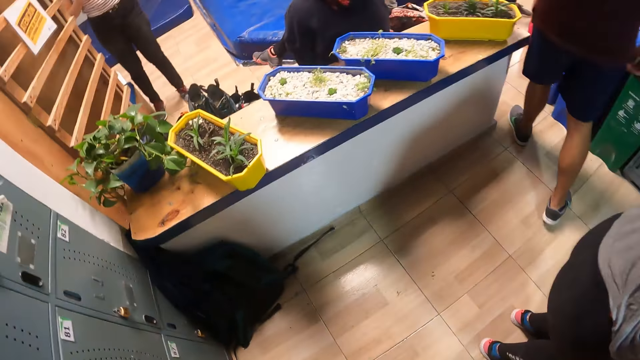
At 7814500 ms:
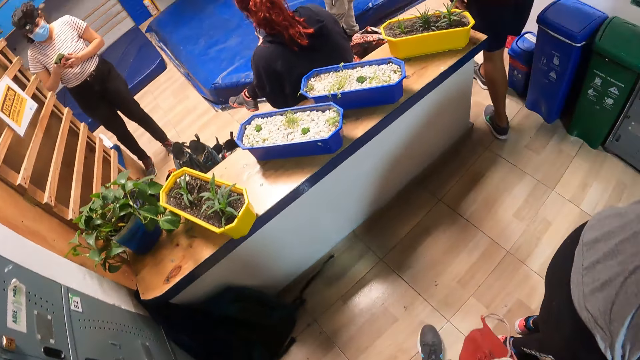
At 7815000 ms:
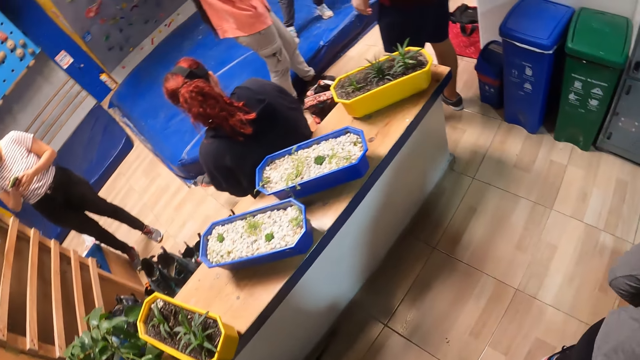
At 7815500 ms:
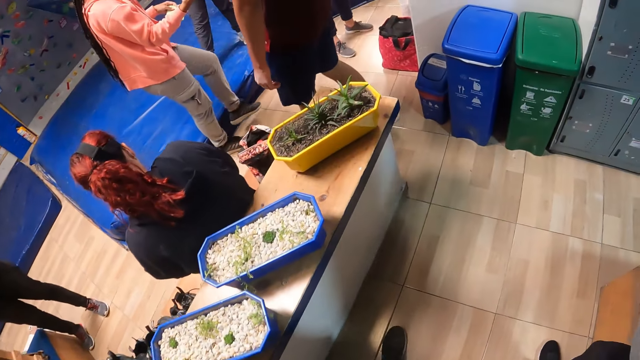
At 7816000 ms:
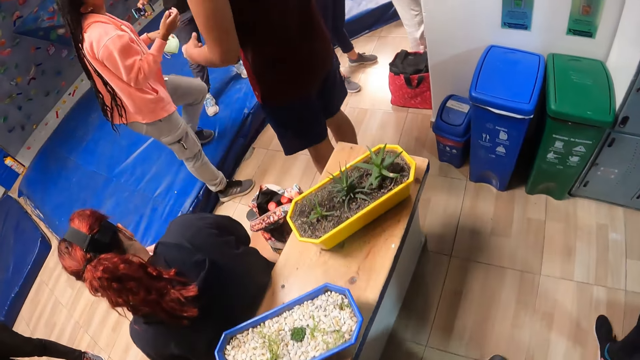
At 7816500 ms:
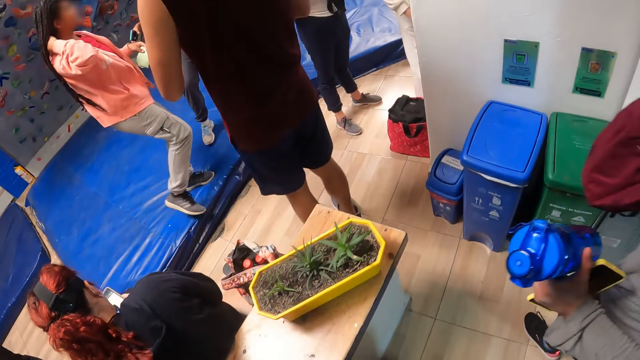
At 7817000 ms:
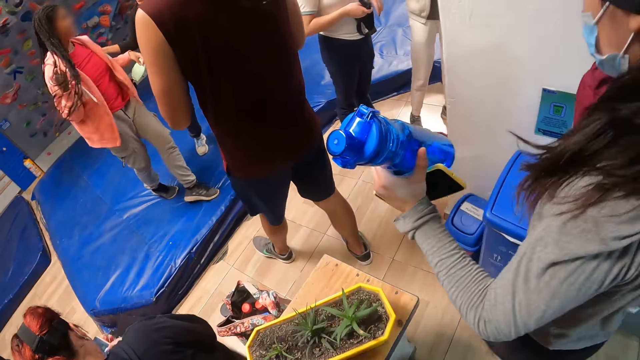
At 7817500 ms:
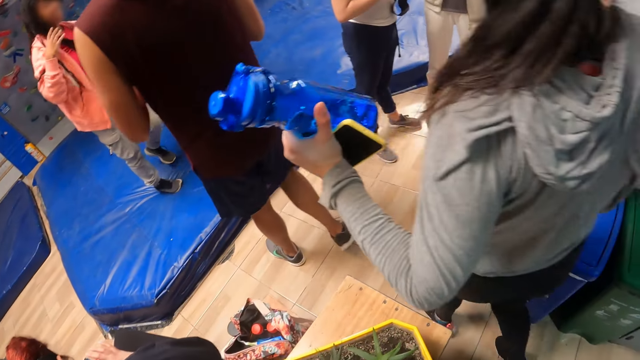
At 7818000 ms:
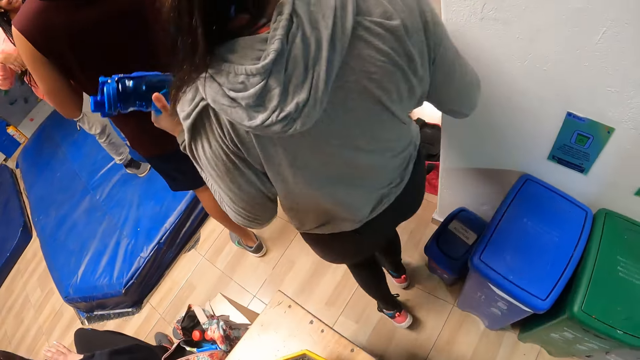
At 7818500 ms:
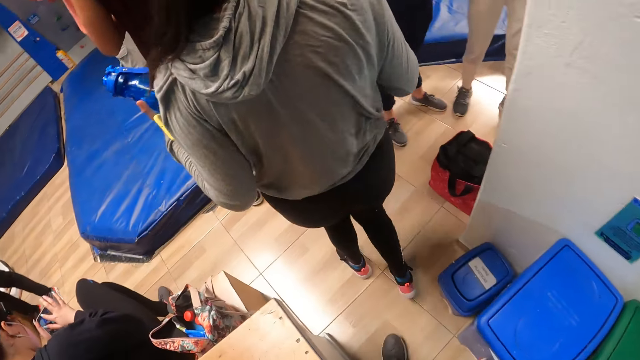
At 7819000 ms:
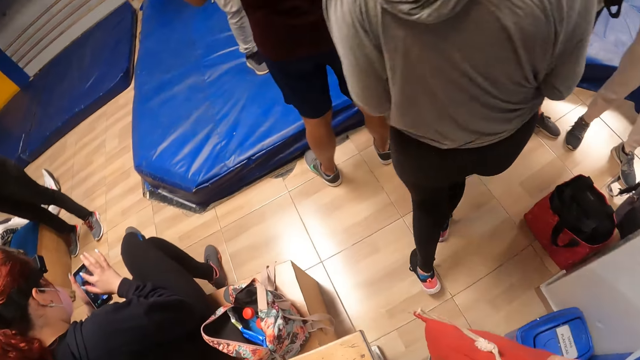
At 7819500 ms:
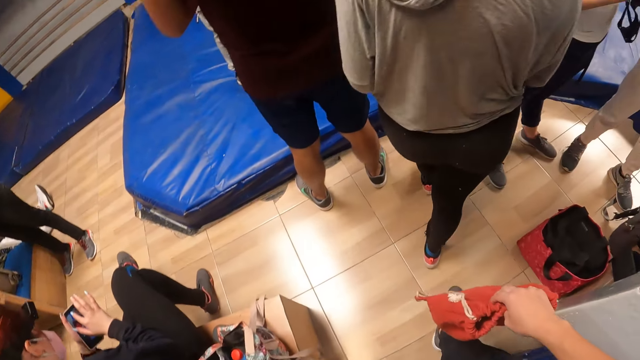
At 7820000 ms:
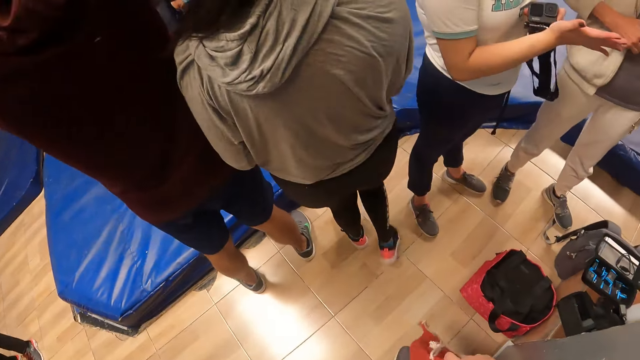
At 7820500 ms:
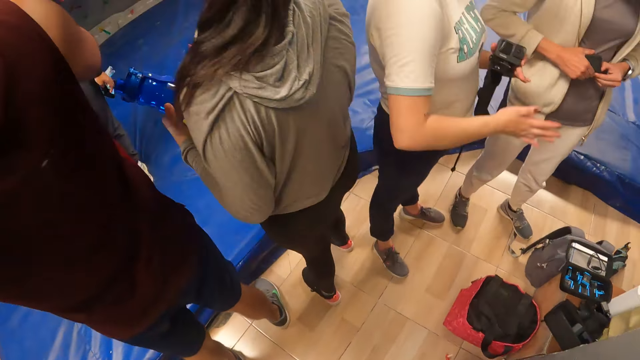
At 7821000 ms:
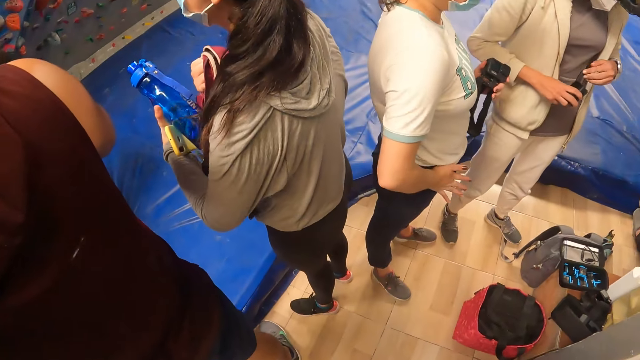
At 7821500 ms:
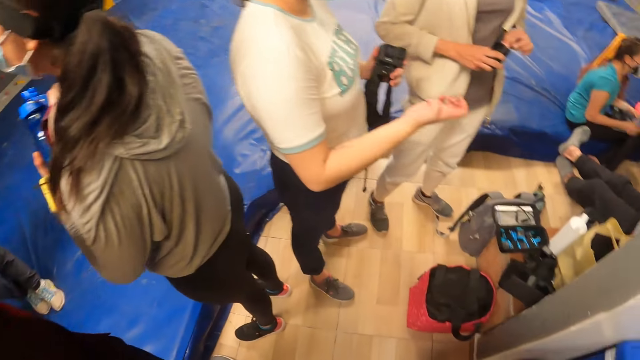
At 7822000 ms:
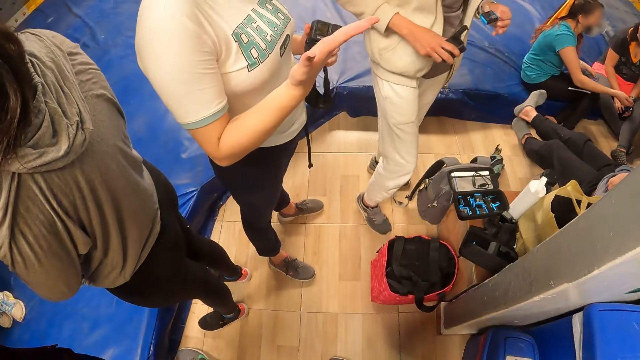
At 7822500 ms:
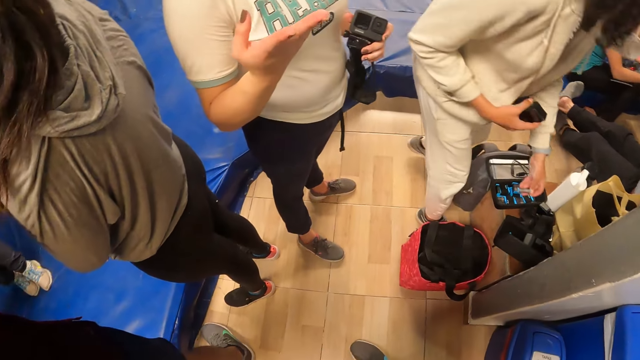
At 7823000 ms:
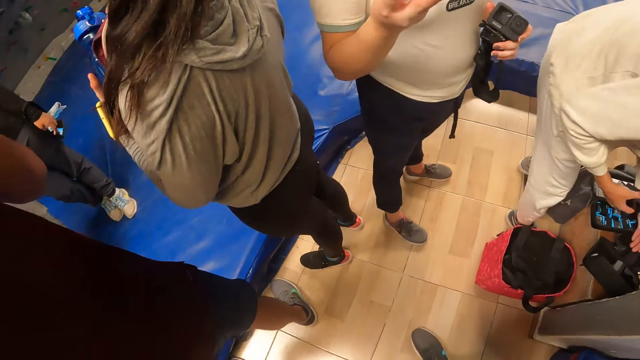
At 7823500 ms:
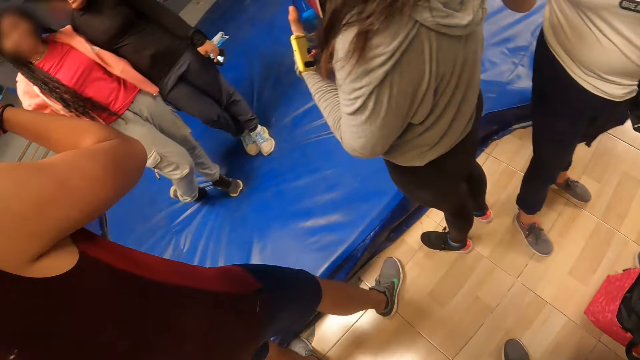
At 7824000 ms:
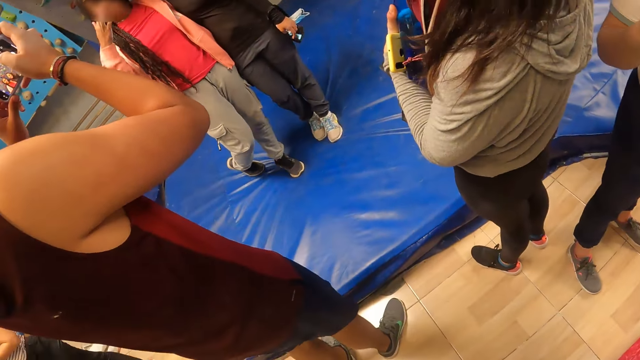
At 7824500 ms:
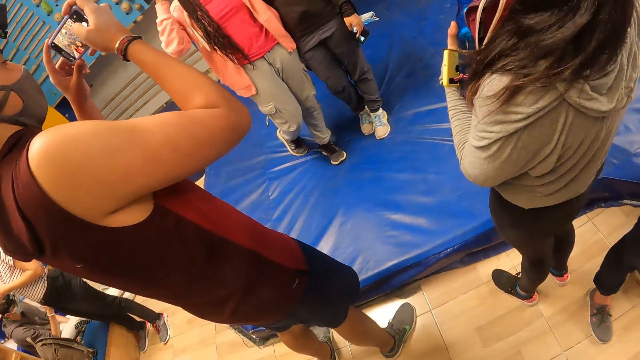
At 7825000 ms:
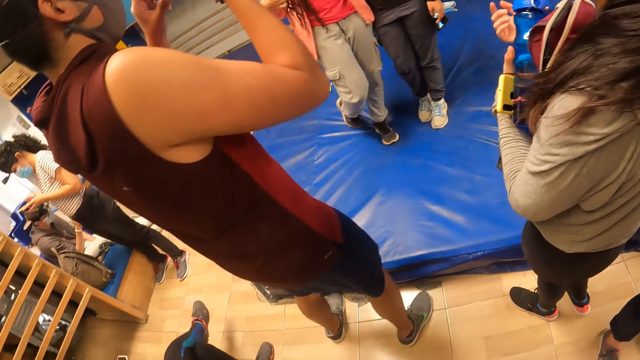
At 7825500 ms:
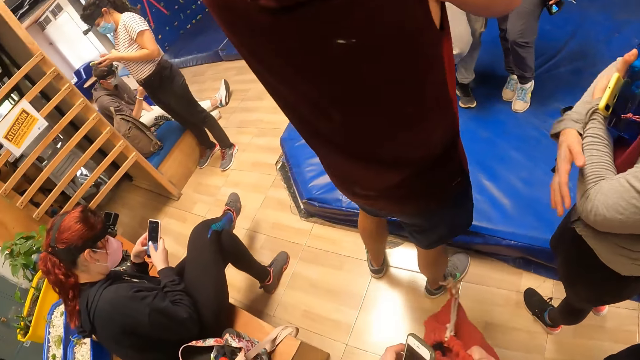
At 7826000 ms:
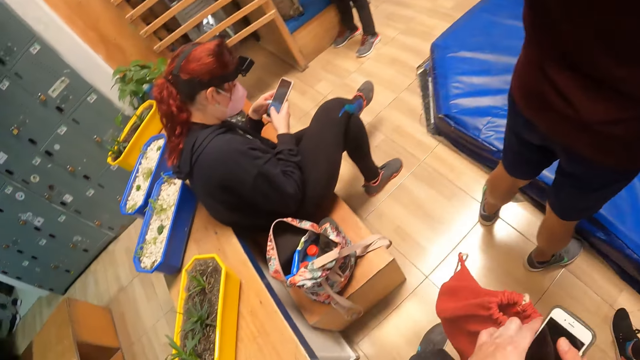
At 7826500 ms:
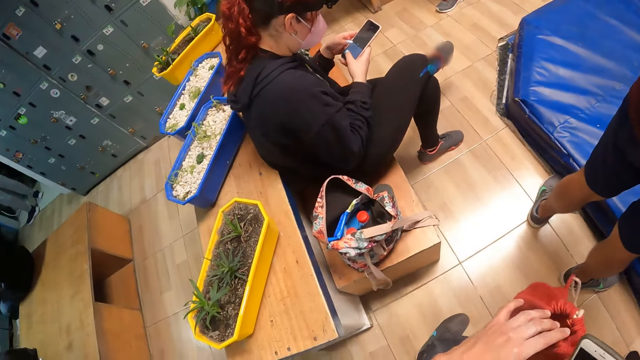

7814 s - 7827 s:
The girl holds a phone with both hands. The woman holds a bottle and the phone in her left hand, and holds a bag in her right hand. A man holds a cartridge pack with both hands. The camera wearer looks around. The man opens the cartridge pack with his left hand, removes a cartridge from the cartridge pack with his left hand, and drops the cartridge inside a box on the floor with his left hand. Another man captures another girl and a boy with the phone in his hands.

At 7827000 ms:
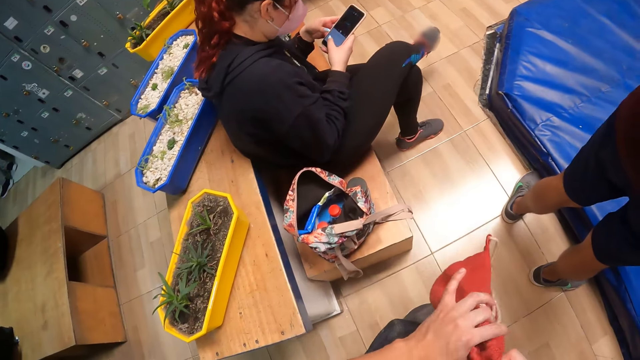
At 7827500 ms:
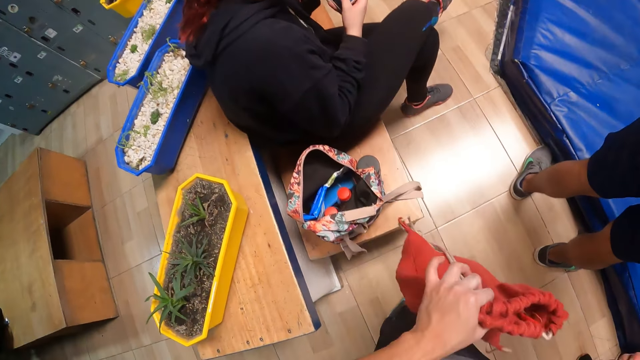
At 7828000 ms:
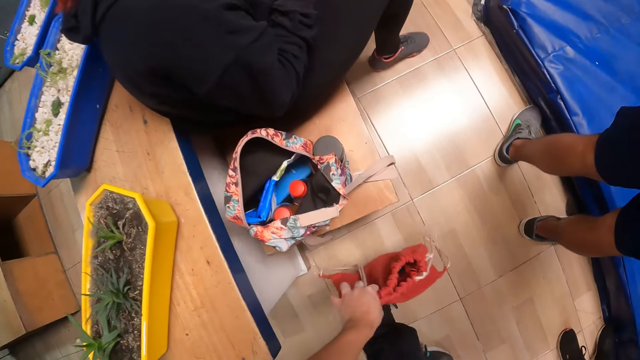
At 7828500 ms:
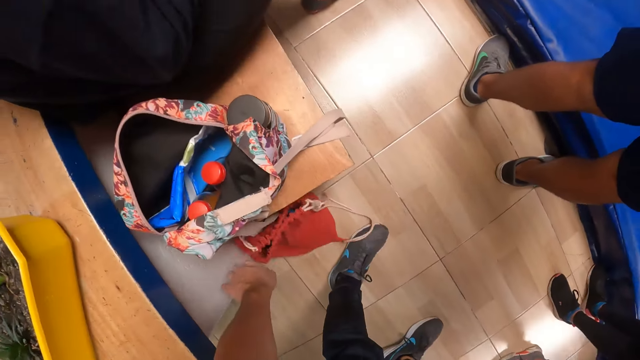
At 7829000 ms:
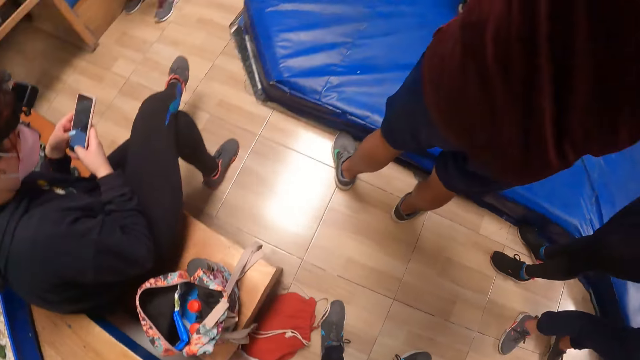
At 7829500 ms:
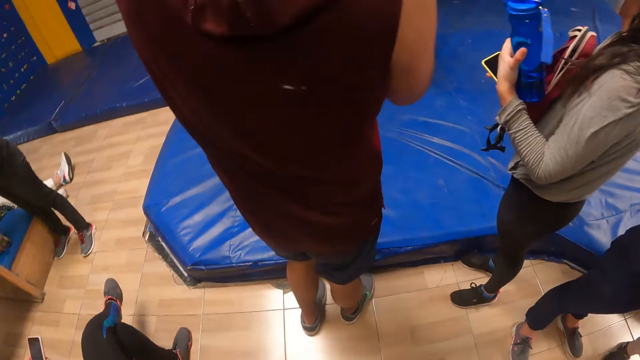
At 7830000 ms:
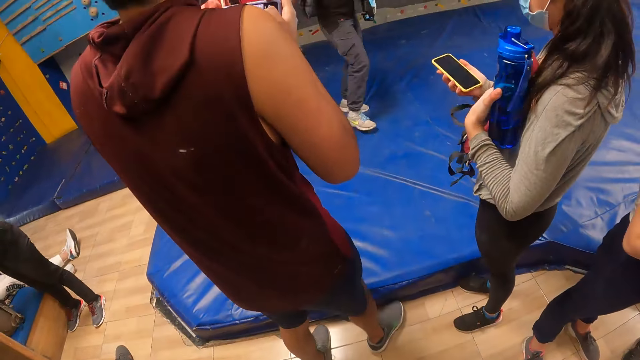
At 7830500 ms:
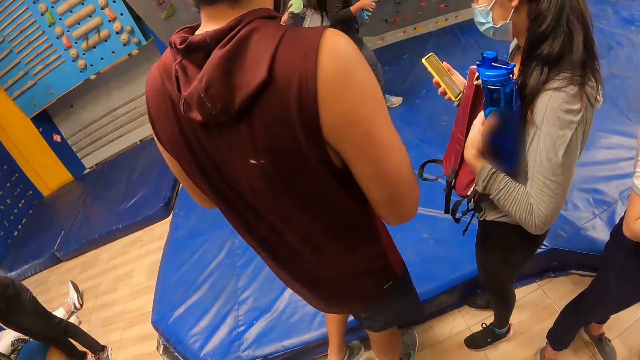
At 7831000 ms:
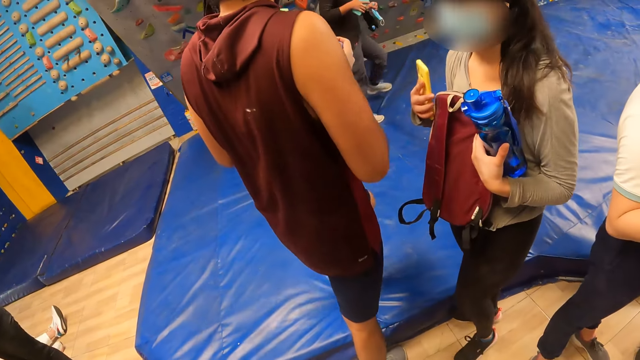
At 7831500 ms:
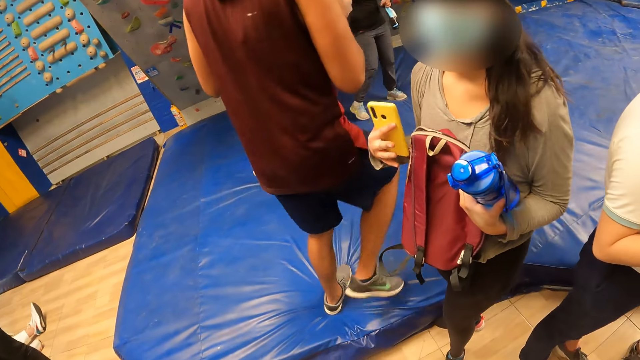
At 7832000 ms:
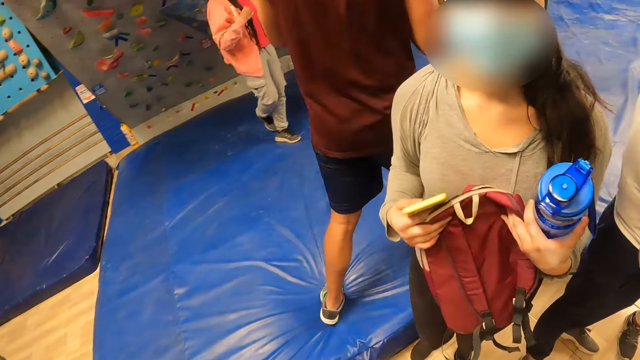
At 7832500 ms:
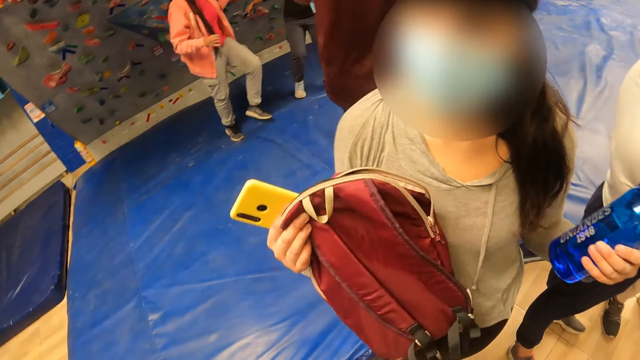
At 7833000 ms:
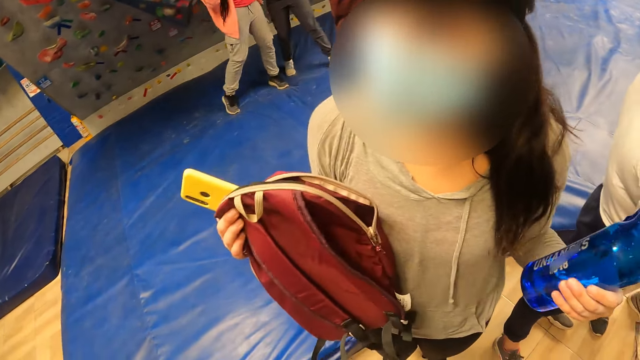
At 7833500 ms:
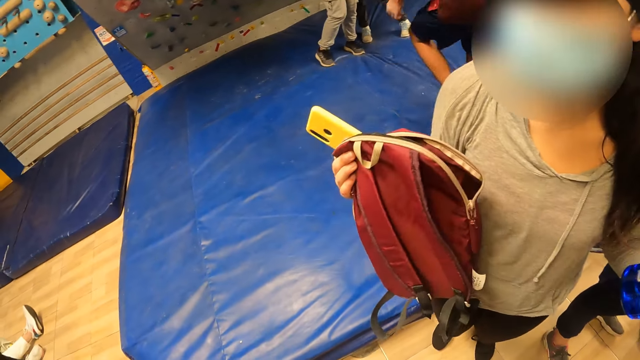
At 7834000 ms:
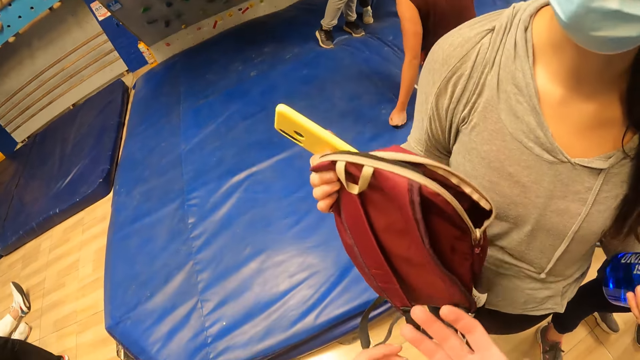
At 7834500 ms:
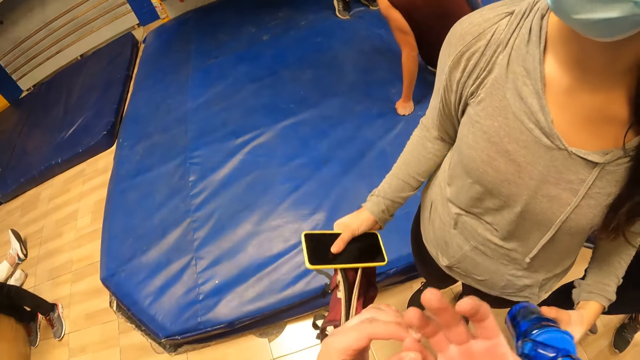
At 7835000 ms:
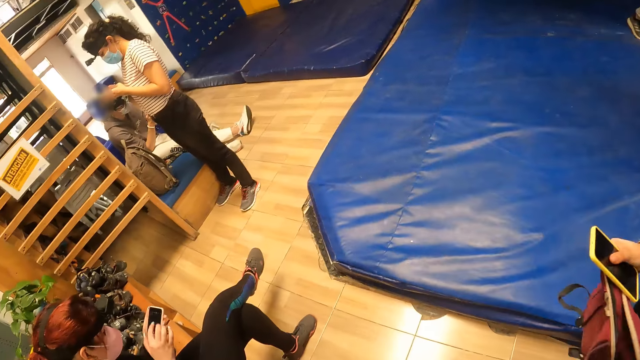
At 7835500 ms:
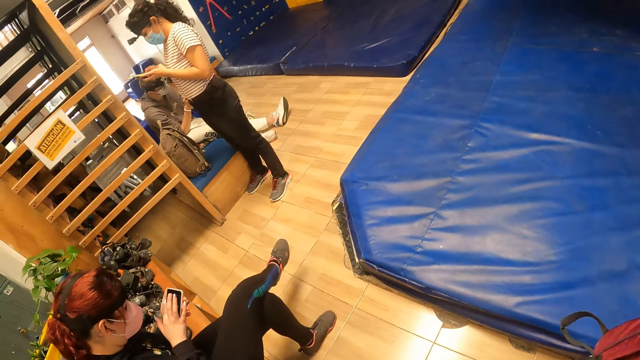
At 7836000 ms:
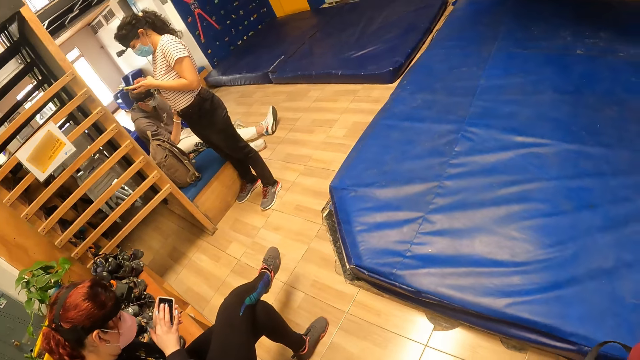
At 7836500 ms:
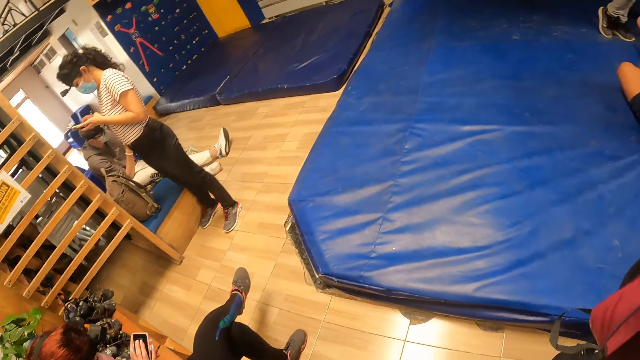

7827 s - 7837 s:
The camera wearer holds the bag with his left hand. He drops the bag on the floor with his left hand. The man climbs a bouldering mat on the floor. The woman holds the bag with her right hand. The man sits on the bouldering mat.
